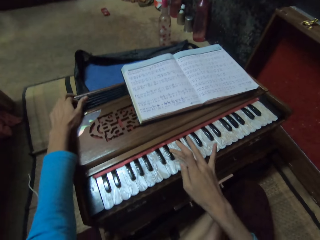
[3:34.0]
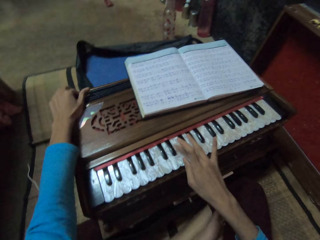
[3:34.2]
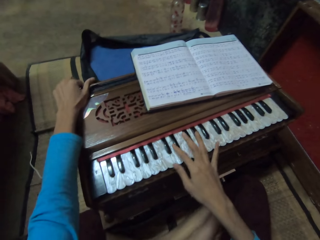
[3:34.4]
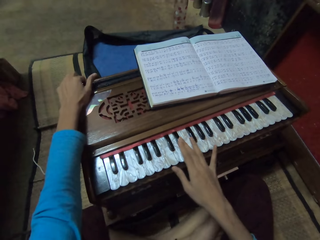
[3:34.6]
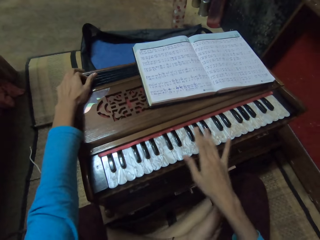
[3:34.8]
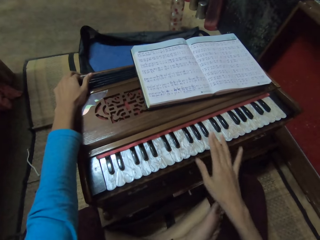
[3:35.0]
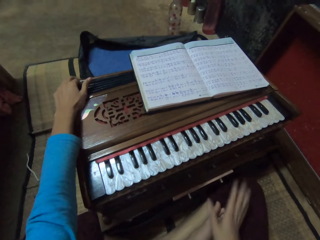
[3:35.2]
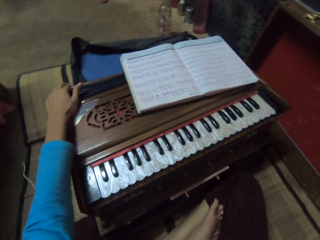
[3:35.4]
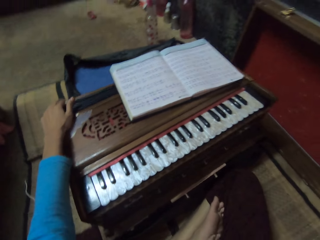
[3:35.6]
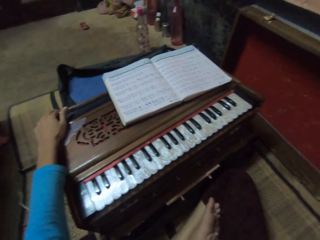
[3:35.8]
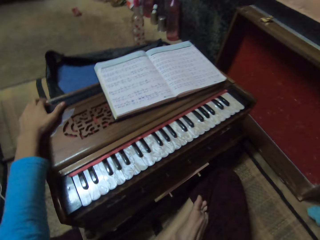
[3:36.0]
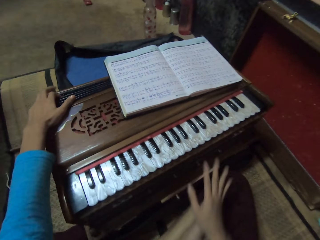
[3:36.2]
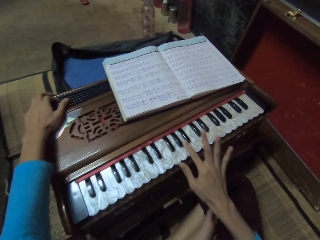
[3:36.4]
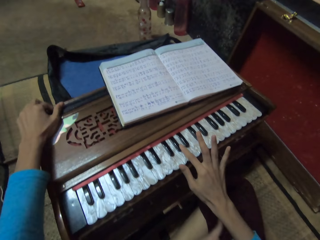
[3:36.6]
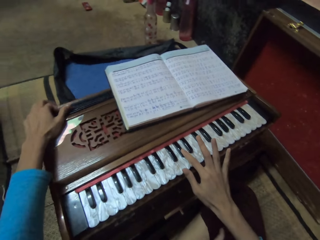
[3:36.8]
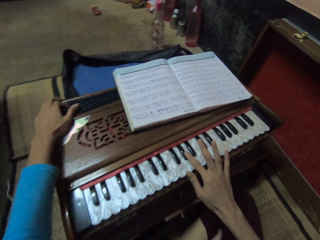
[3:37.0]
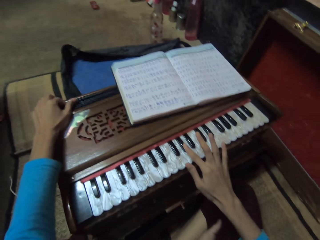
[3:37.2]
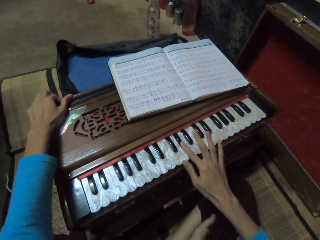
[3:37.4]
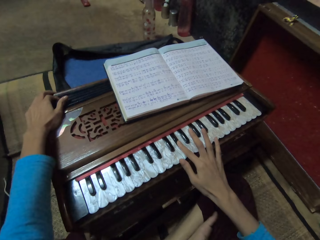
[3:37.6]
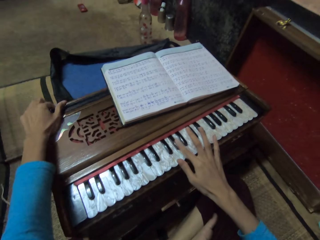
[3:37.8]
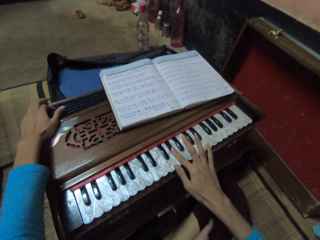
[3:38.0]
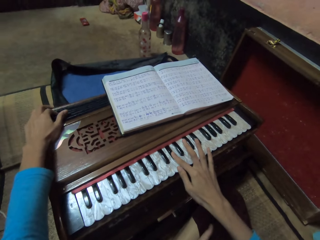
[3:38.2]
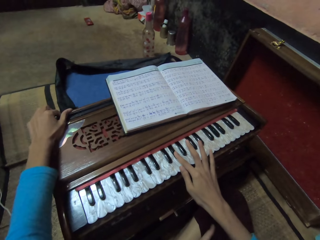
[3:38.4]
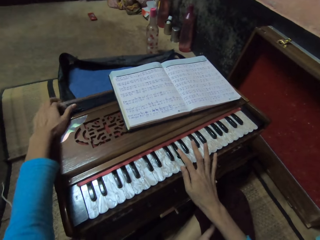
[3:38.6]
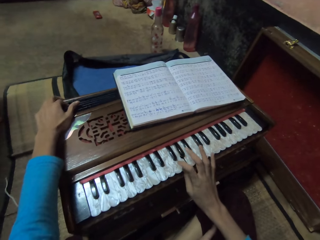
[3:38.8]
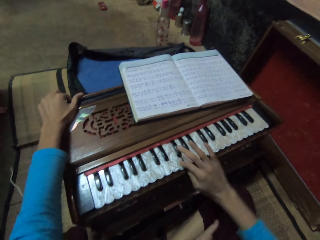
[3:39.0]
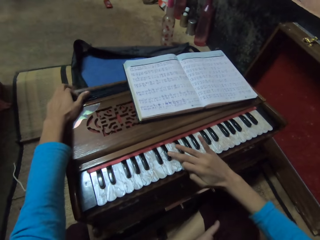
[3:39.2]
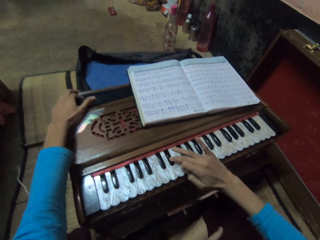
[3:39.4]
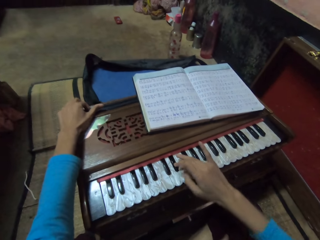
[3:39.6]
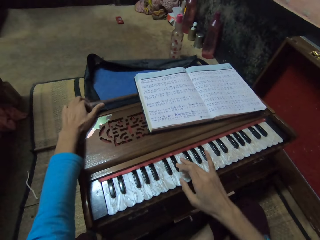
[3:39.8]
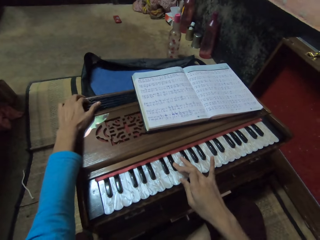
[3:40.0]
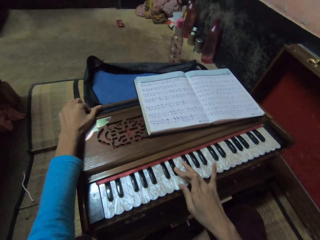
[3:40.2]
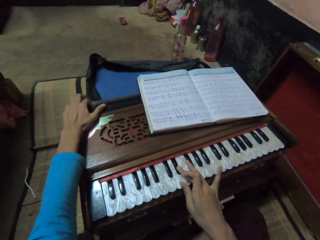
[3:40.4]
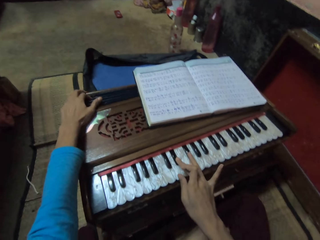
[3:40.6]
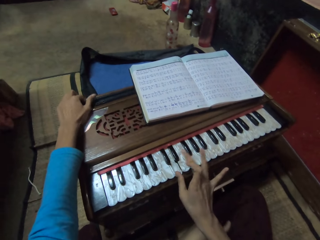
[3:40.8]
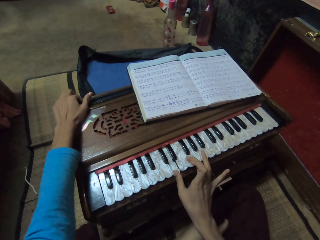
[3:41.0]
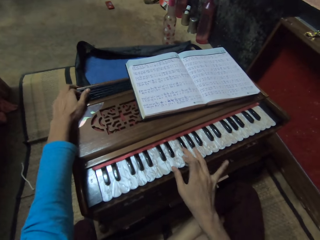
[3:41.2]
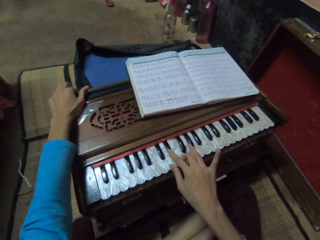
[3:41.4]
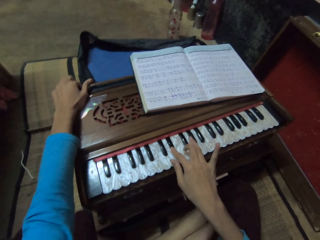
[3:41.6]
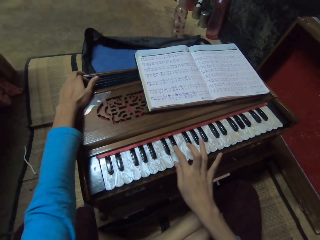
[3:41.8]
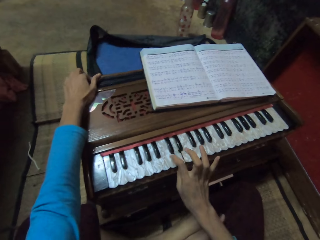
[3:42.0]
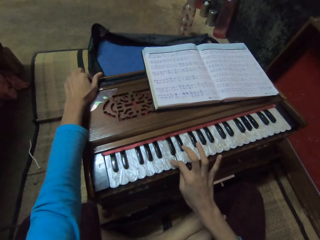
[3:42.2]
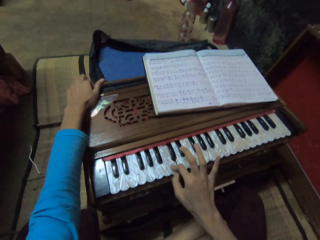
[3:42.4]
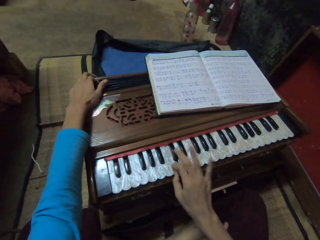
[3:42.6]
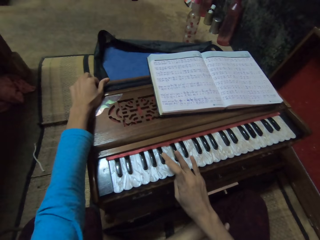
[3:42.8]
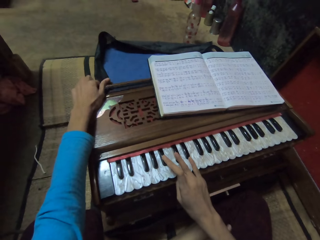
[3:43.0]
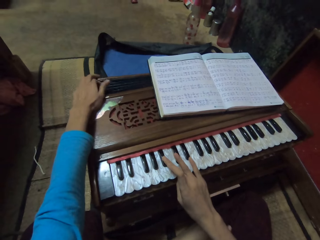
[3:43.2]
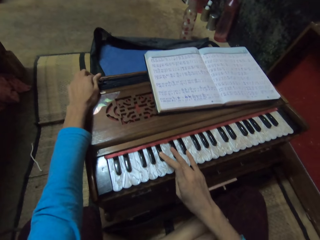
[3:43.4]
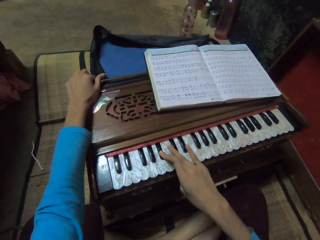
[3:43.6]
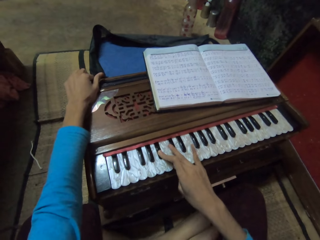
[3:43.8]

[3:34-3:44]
The camera wearer drops her hand from the piano. She places her right hand on her lap. She plays the musical organ with both hands. She sings a song.

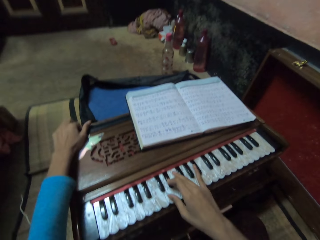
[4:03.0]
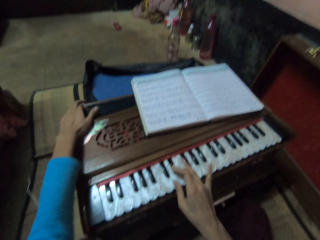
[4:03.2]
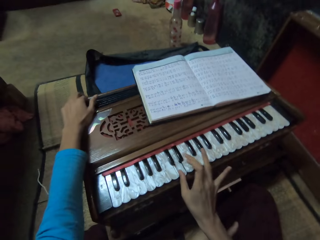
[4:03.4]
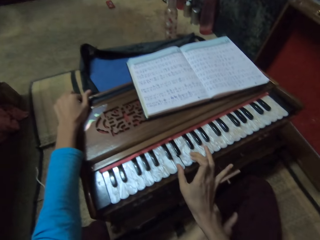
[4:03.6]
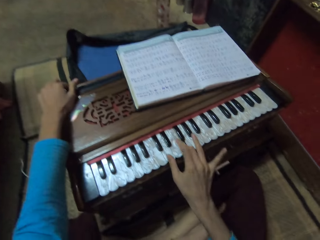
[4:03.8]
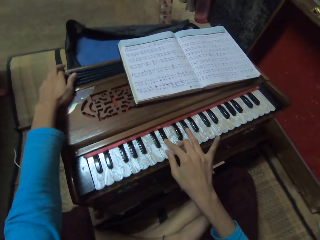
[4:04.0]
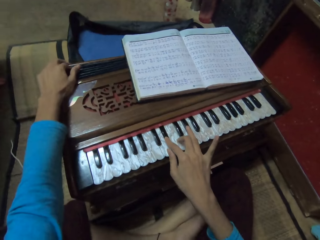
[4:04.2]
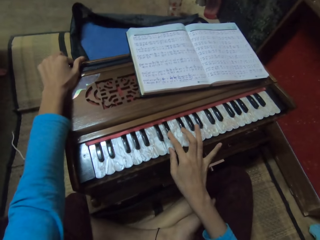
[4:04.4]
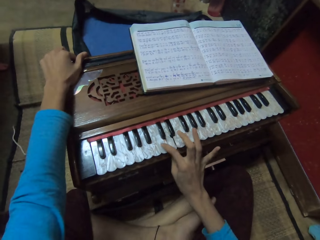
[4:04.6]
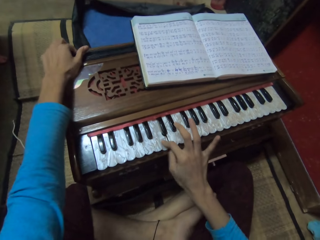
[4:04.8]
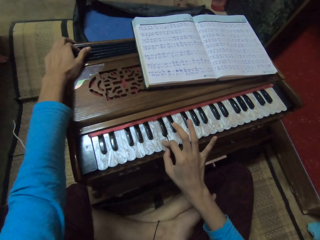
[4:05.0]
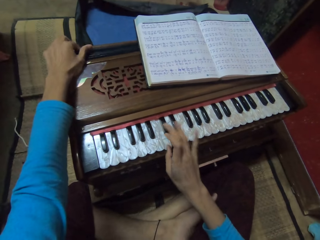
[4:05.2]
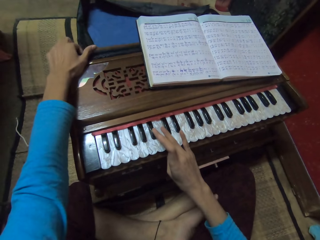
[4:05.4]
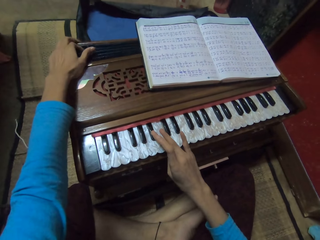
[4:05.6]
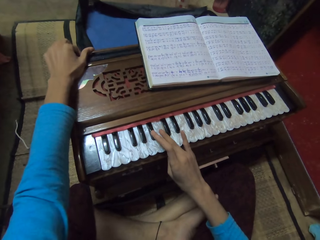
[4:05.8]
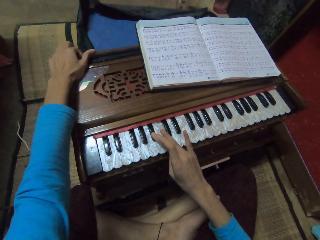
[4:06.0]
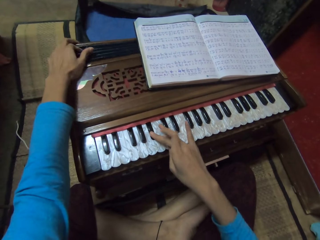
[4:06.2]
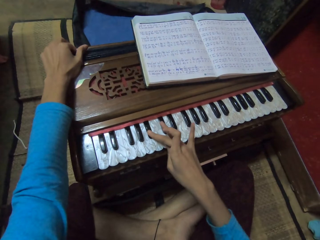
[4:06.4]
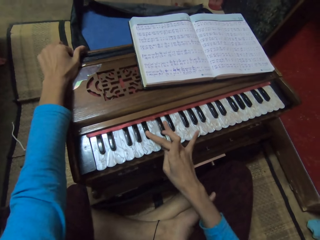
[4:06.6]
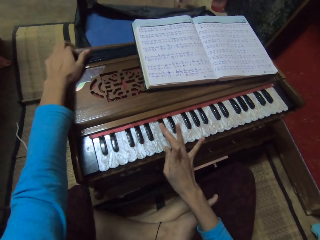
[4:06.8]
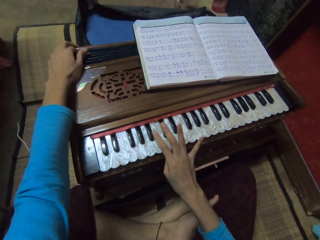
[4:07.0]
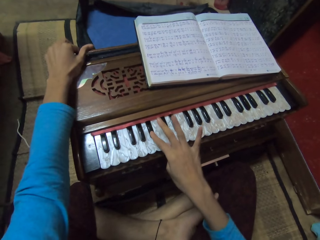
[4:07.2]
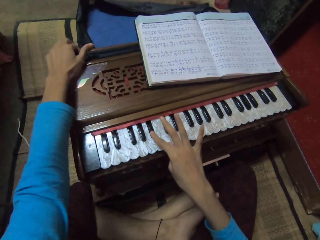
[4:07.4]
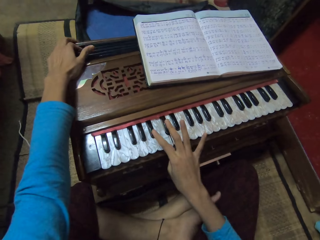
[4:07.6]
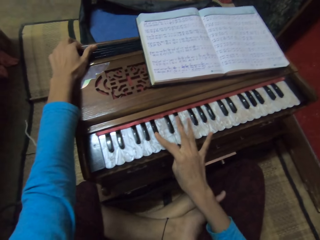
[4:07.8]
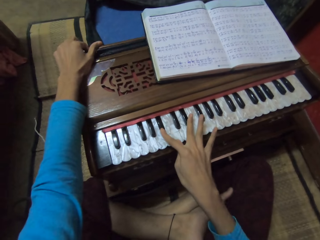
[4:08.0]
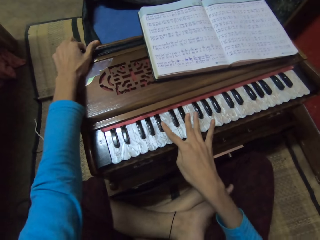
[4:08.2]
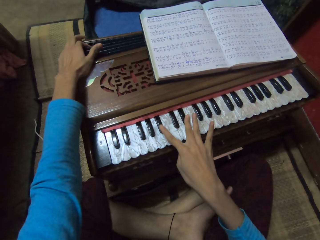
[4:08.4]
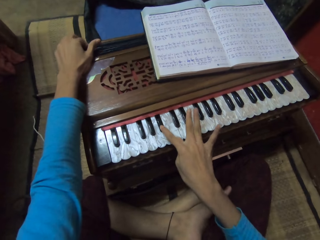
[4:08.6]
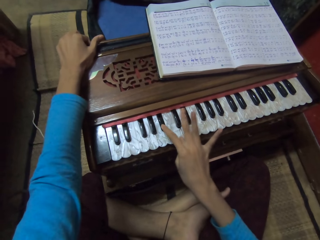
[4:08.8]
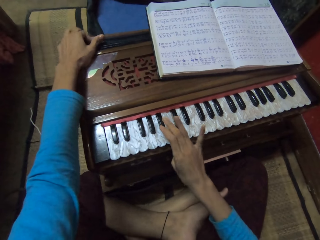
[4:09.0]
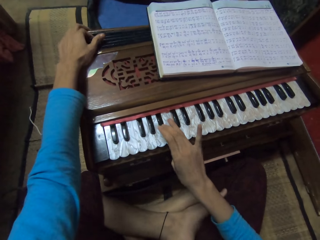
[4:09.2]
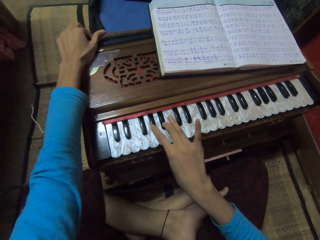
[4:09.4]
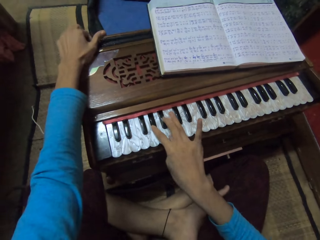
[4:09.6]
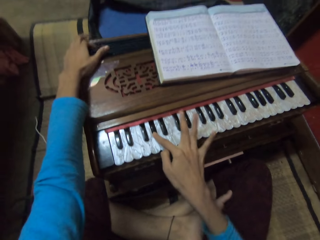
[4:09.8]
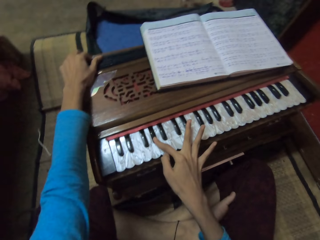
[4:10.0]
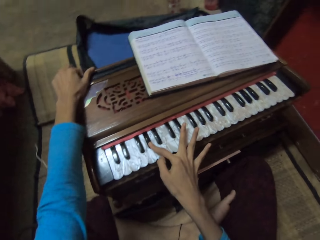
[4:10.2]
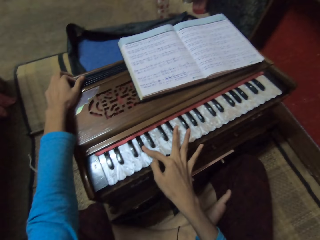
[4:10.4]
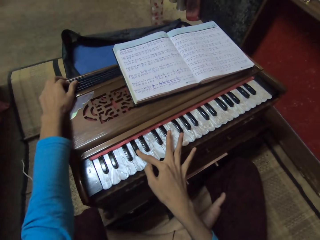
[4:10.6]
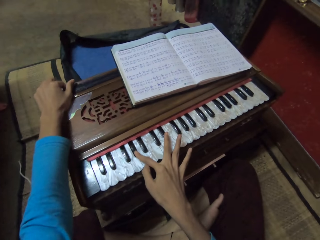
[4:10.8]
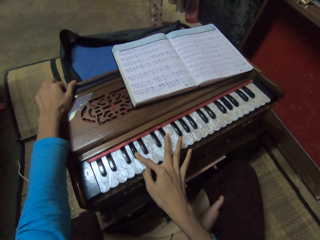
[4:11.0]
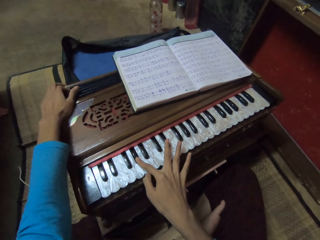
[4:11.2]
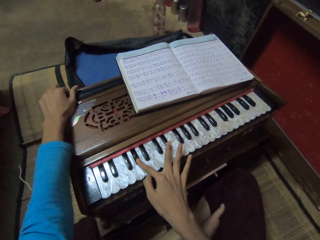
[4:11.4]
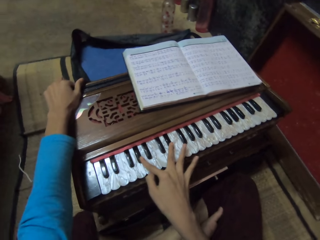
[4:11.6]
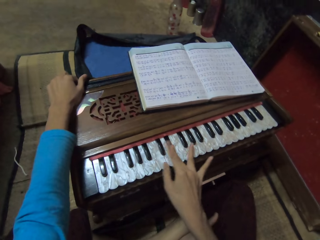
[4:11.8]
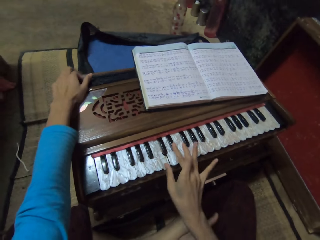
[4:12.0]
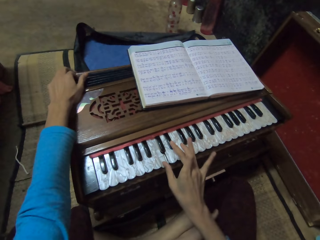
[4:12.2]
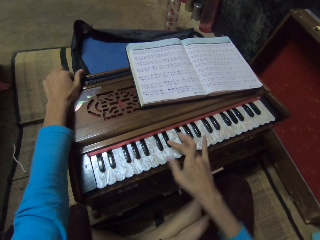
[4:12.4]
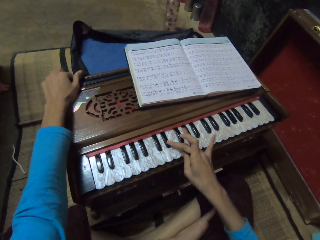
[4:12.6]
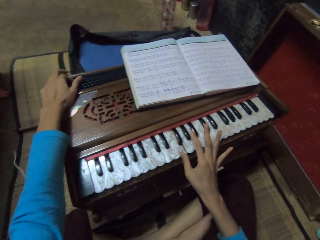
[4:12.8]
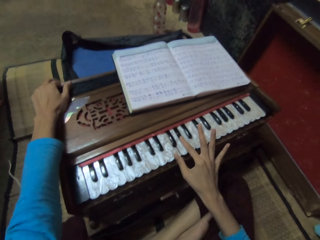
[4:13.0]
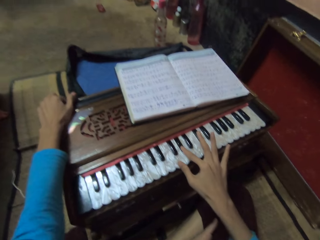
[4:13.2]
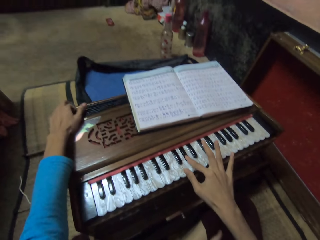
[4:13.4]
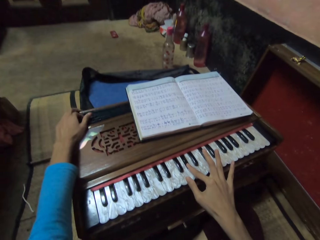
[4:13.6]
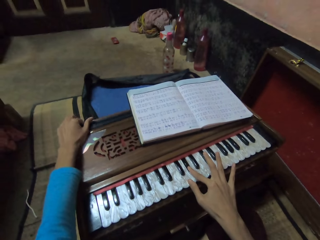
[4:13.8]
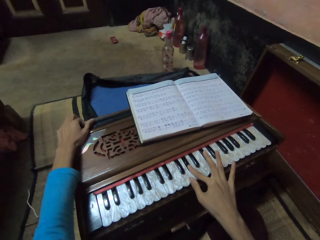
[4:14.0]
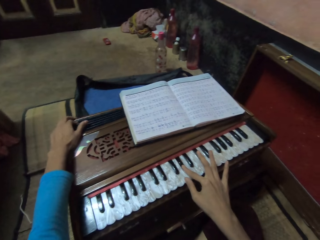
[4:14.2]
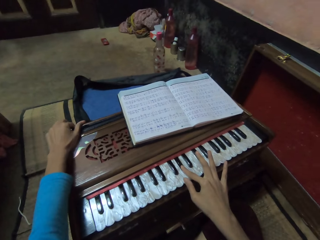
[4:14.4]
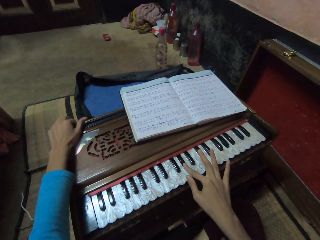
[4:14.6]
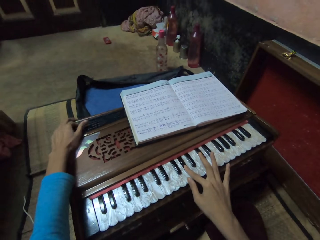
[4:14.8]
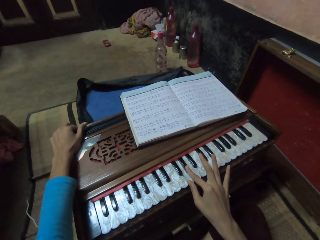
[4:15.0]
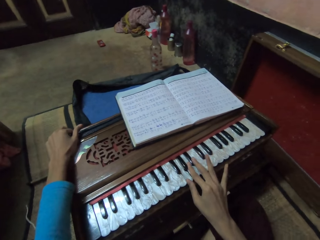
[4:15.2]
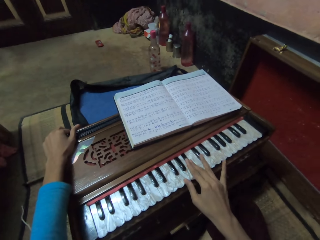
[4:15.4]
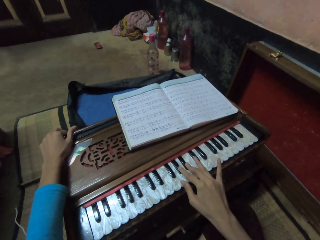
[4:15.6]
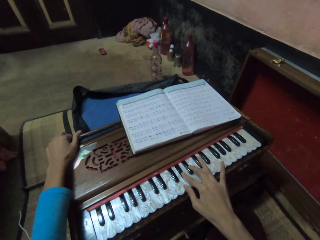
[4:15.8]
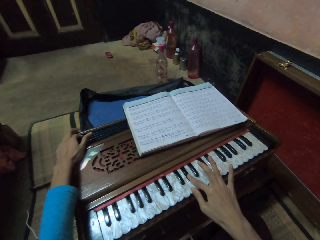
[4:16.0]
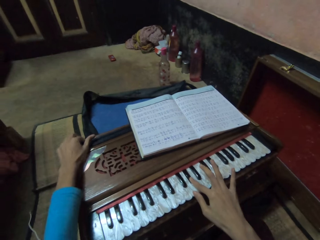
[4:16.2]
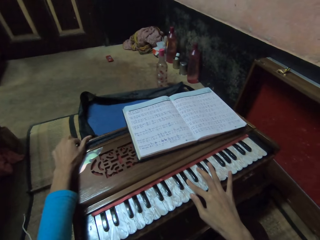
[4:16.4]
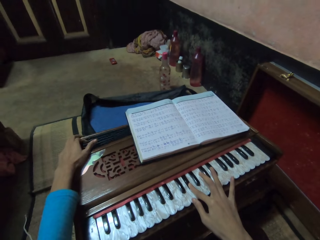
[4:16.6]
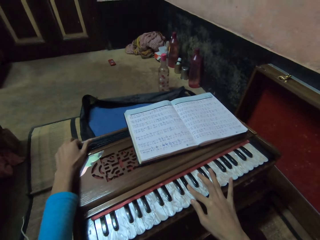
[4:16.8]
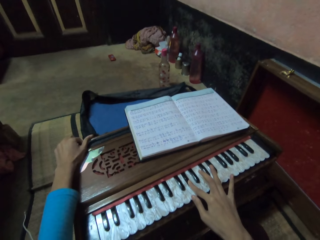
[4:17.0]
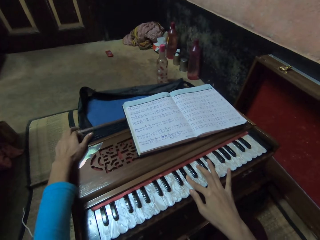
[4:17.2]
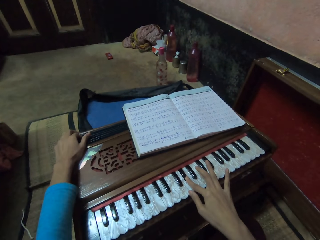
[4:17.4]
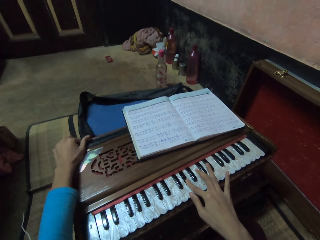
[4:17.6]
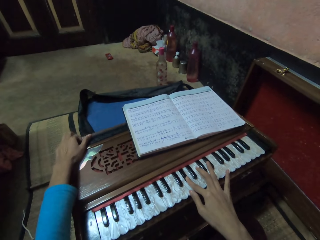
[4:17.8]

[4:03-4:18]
The camera wearer stops singing. They play the musical organ with both hands. They sing a song.
